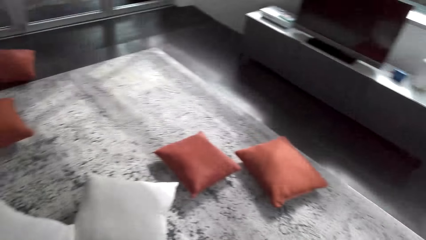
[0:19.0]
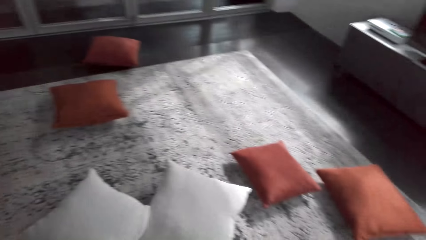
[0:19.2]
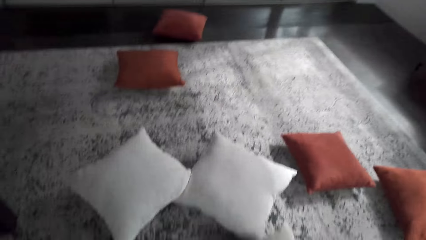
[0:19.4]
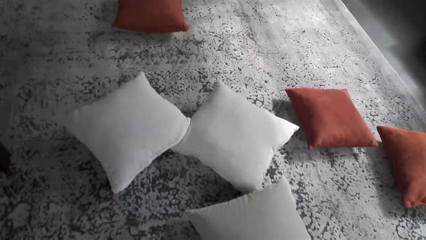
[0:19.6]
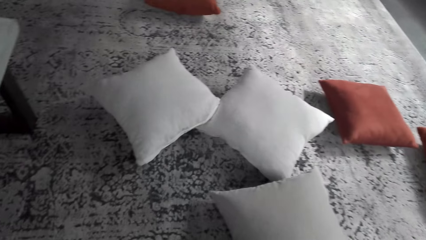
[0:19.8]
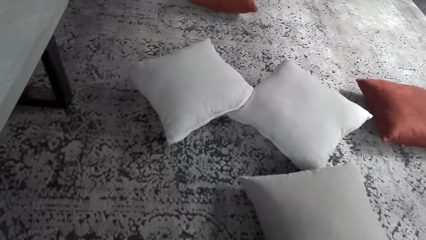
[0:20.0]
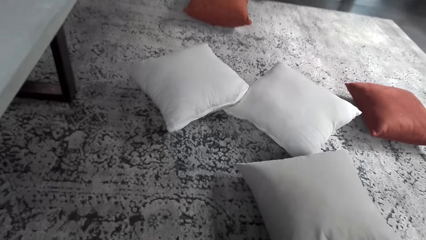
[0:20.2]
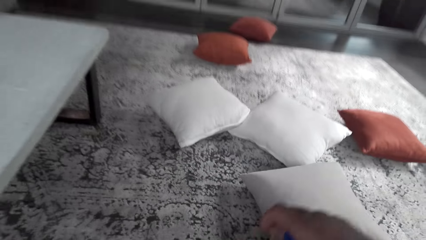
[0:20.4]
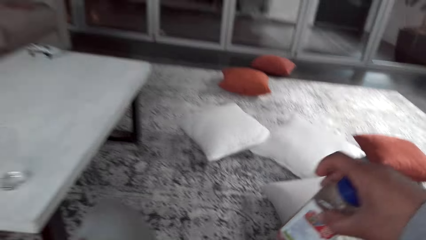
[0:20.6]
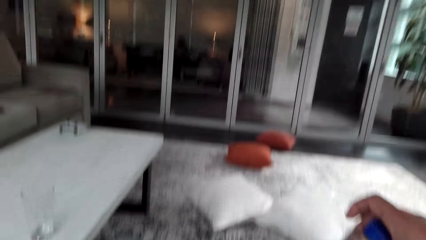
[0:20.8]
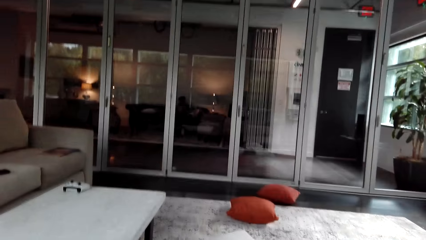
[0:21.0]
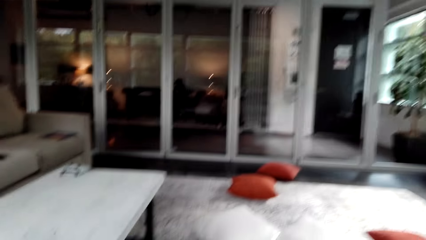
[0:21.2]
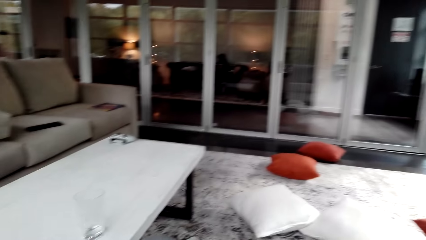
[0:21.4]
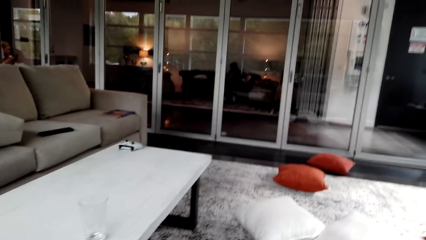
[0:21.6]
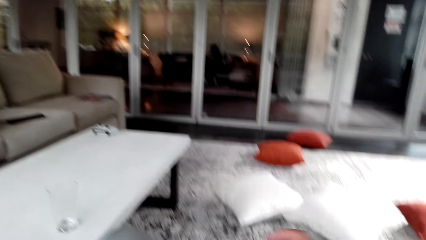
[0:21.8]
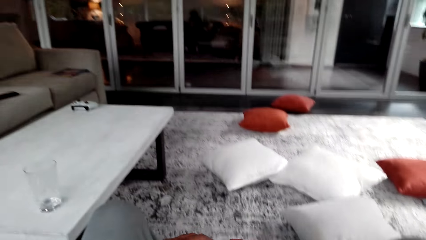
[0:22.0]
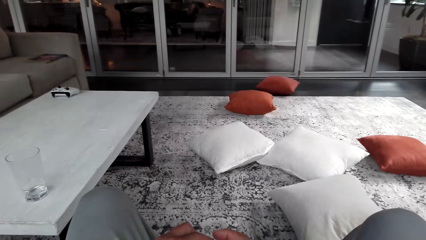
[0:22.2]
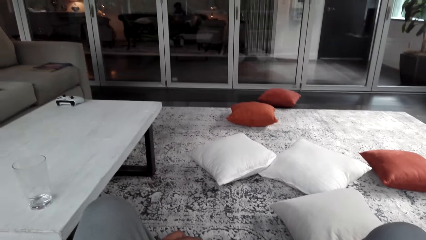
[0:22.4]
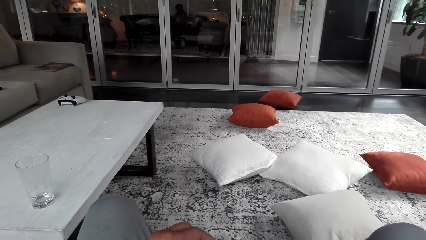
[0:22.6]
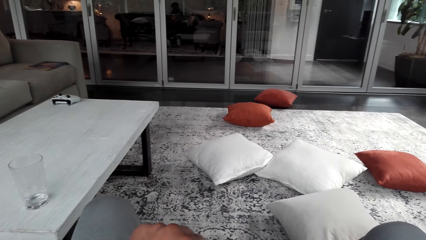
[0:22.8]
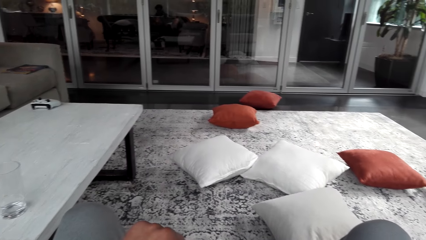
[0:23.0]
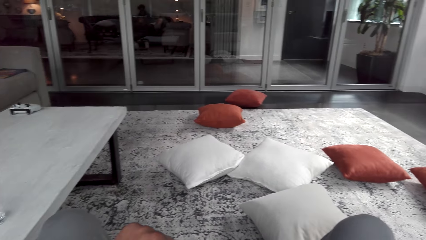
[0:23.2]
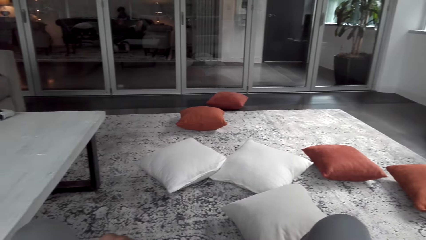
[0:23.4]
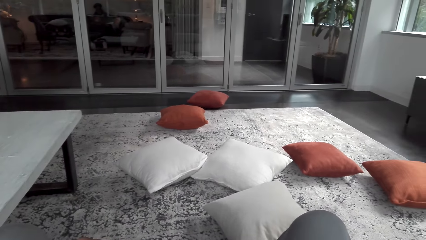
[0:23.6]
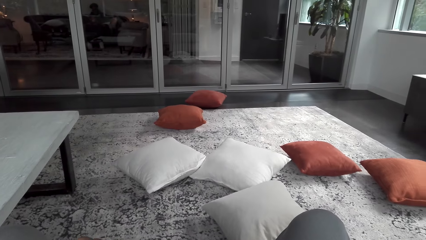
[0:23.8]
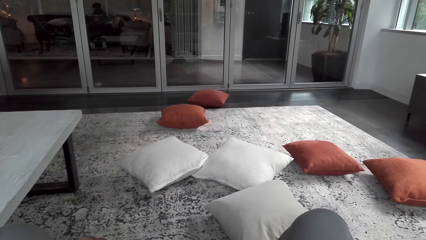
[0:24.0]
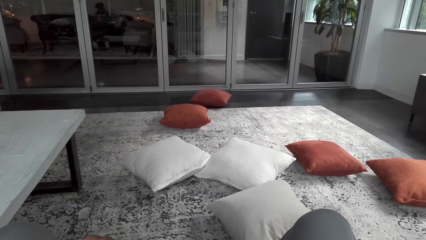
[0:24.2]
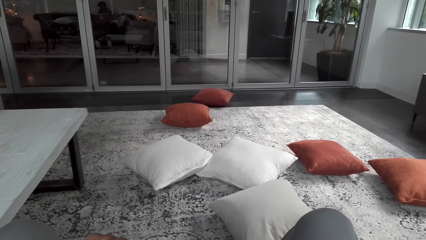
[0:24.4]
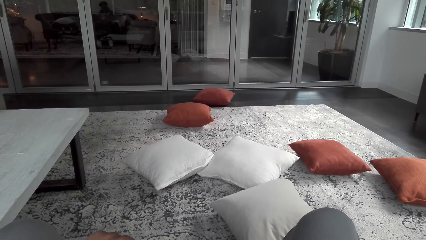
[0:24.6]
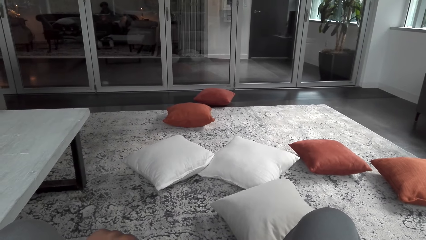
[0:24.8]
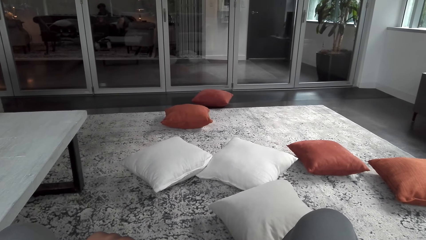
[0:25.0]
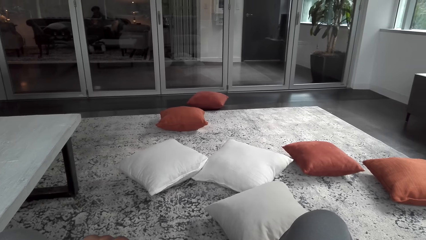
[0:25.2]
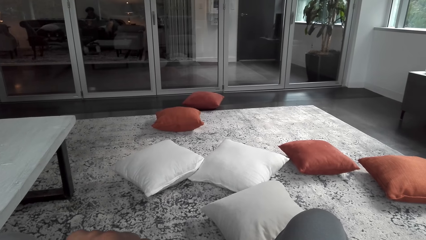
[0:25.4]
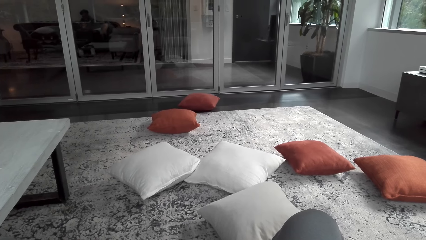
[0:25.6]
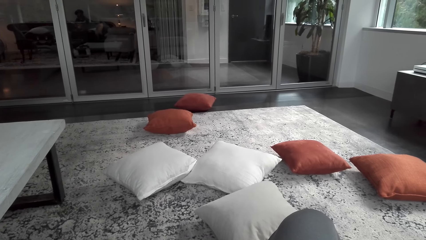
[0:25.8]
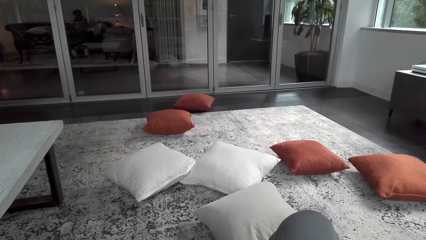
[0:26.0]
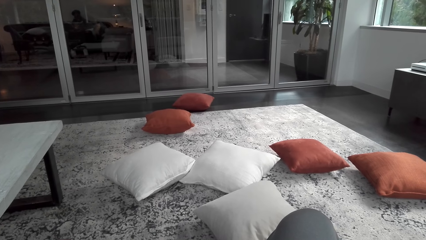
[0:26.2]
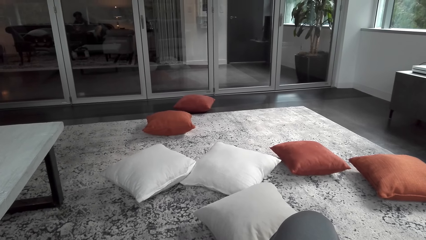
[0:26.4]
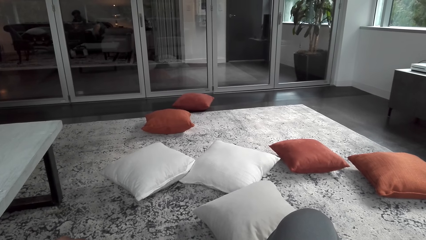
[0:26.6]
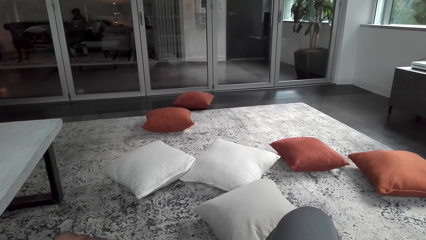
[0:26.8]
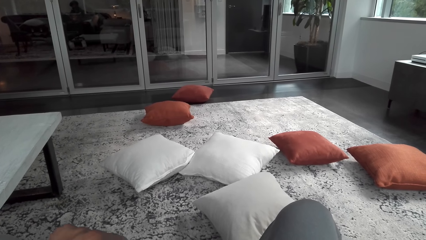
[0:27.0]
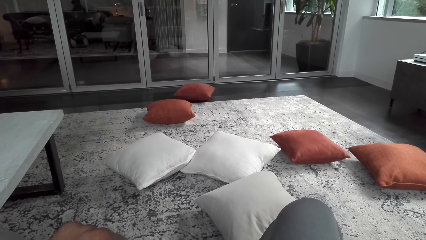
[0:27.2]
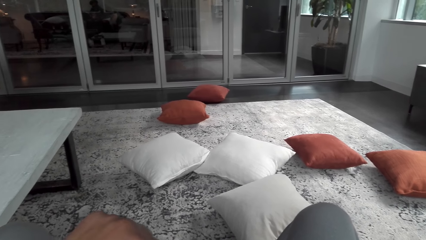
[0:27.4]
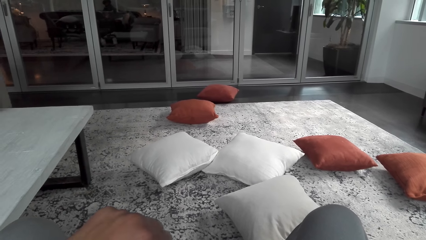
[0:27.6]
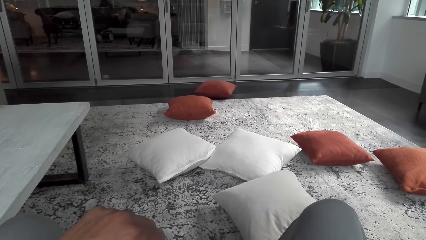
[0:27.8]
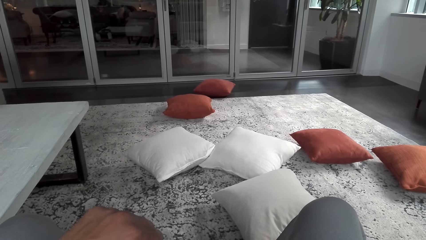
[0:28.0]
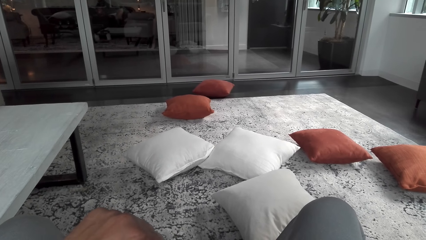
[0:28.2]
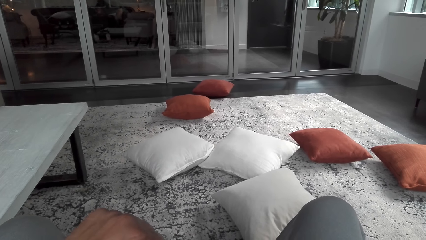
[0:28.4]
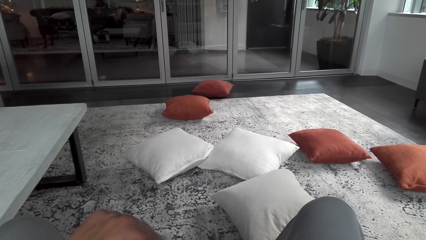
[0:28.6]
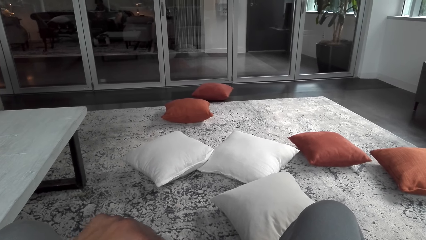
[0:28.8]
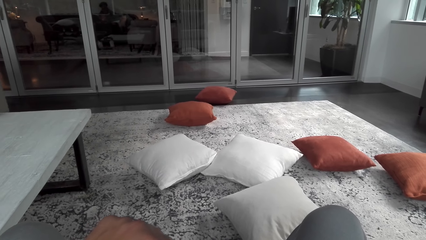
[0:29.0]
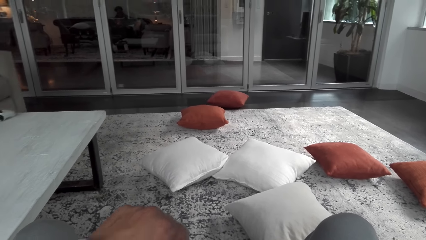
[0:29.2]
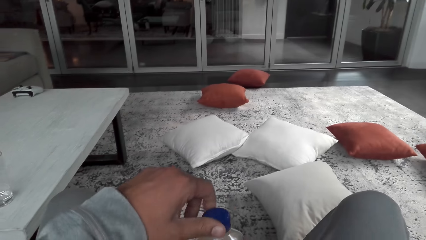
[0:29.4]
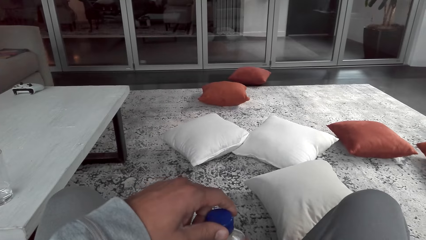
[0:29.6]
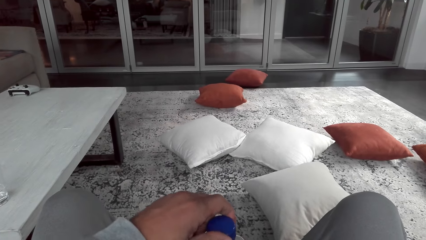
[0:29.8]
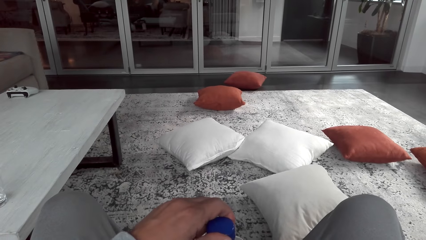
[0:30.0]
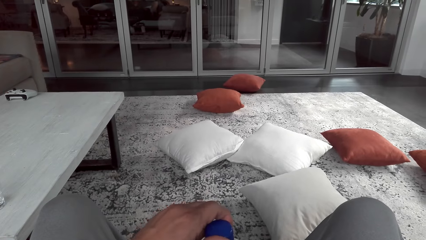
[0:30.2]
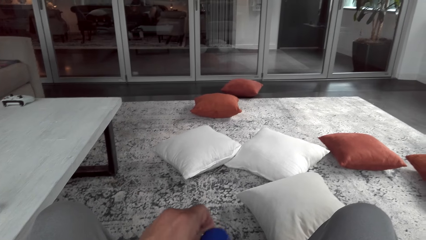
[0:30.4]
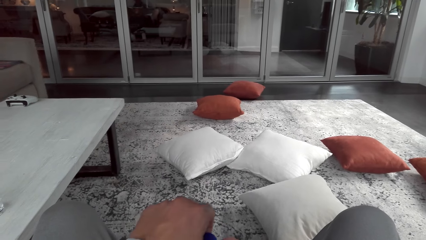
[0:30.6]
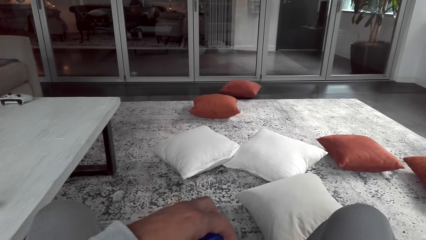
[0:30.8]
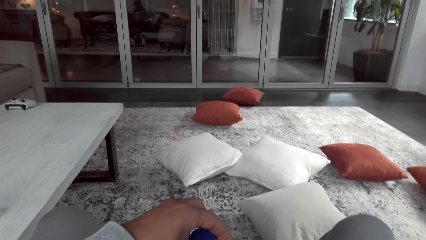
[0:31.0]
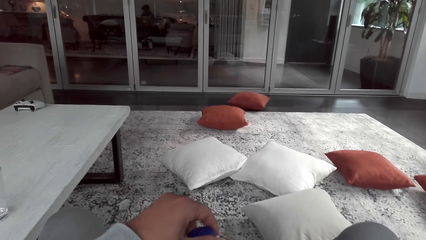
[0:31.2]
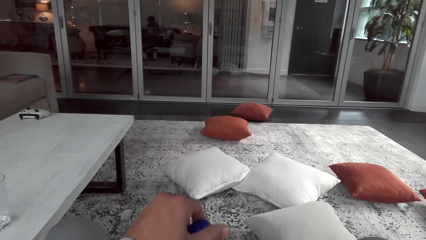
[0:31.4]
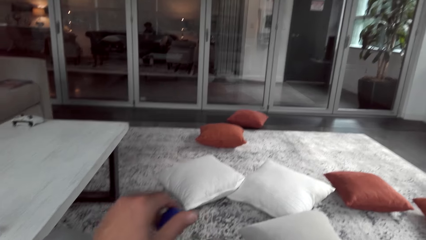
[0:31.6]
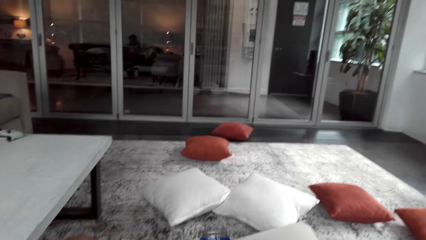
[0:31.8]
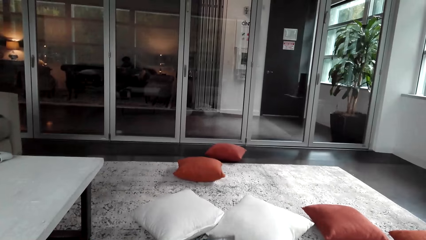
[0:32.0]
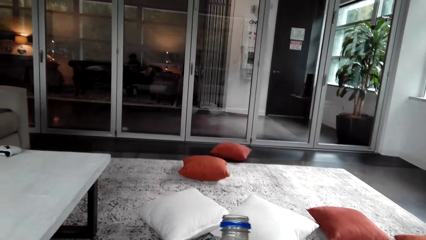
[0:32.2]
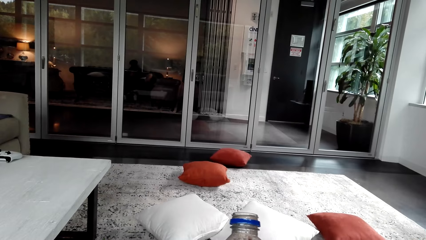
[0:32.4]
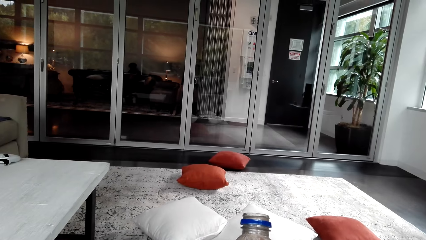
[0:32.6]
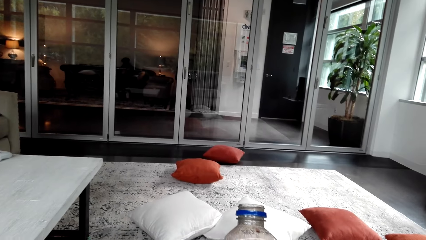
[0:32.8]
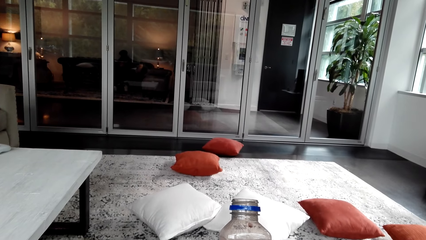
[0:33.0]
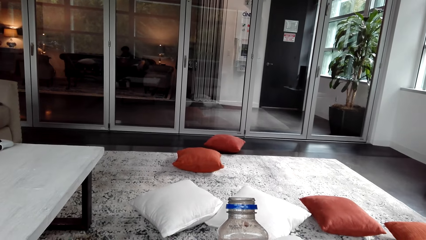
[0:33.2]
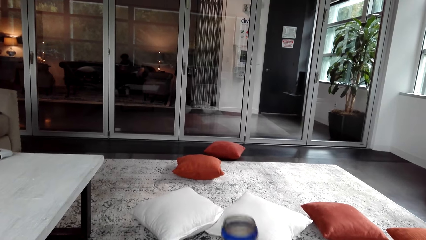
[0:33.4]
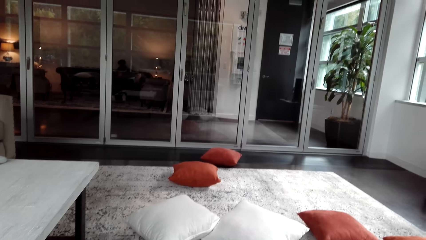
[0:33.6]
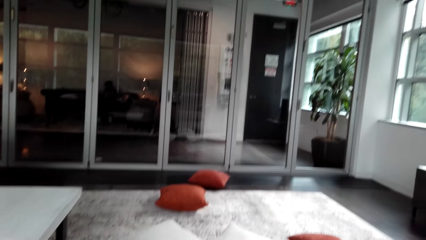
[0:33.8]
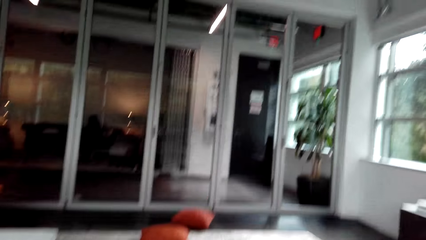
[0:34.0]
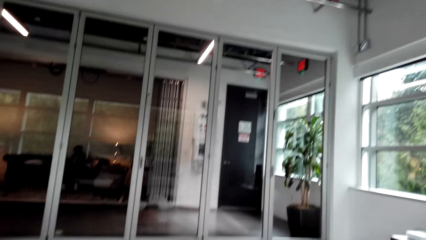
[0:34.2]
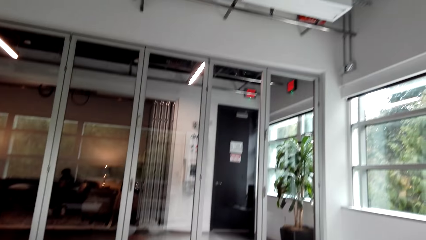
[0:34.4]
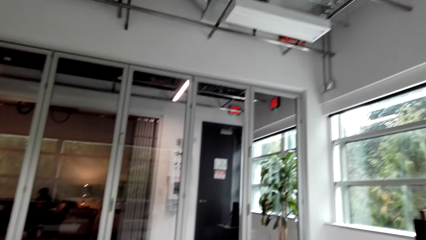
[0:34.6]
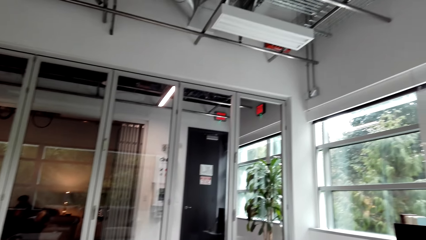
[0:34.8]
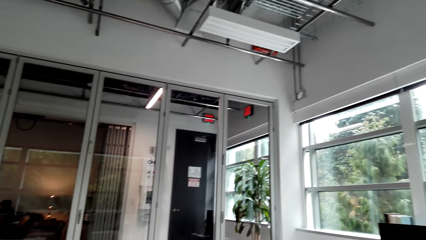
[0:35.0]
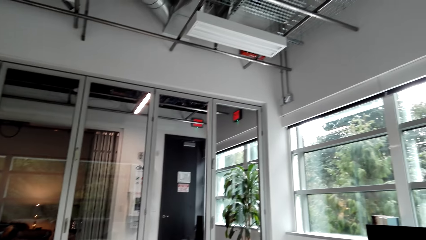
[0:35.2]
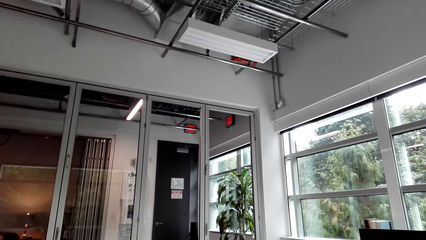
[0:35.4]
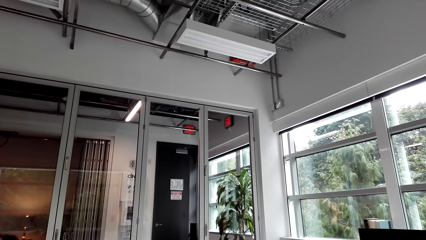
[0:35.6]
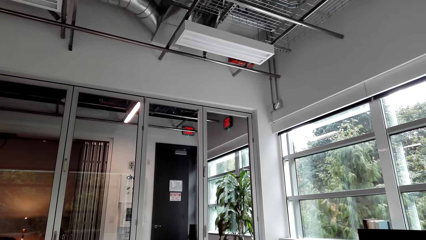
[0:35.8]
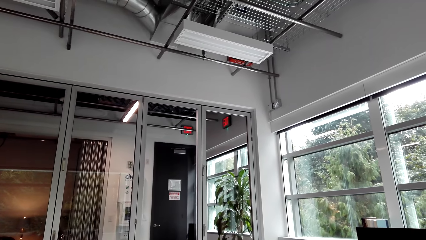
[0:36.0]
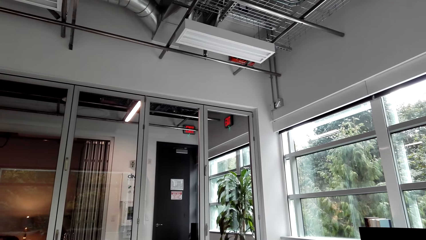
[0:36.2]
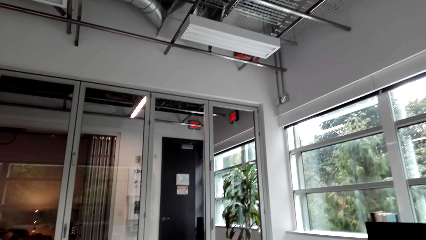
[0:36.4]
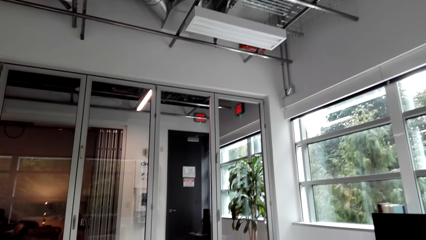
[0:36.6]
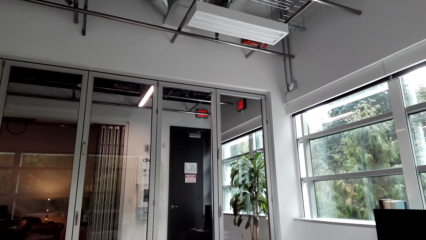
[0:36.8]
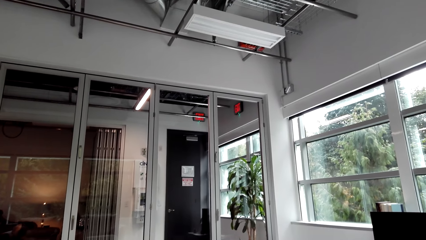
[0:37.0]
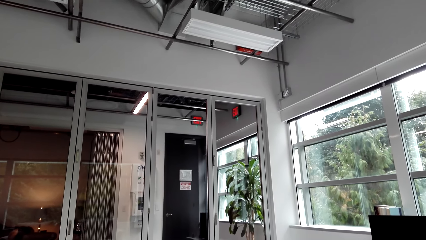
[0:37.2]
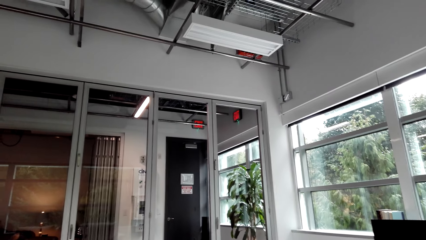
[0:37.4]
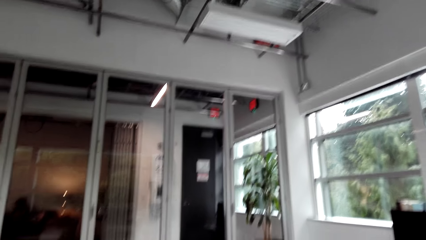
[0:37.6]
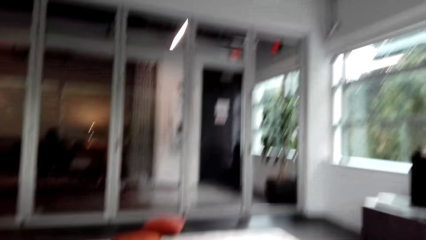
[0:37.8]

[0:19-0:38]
The camera wearer sits on a couch. They look around the room. They open a bottle. They hold the bottle. They look around the room.
